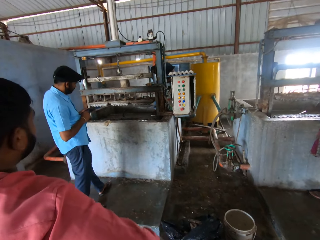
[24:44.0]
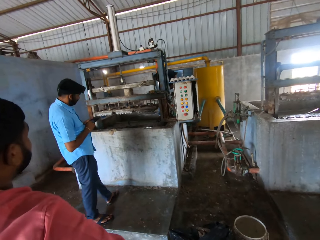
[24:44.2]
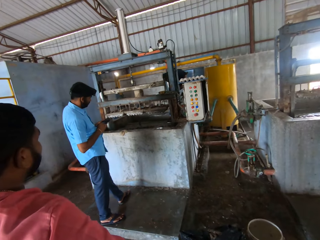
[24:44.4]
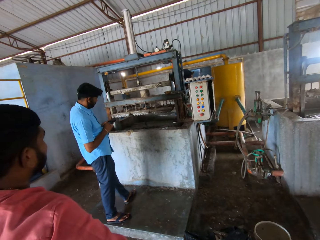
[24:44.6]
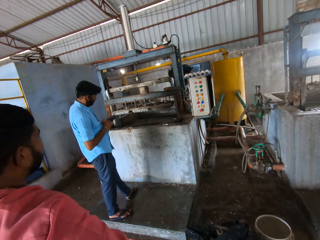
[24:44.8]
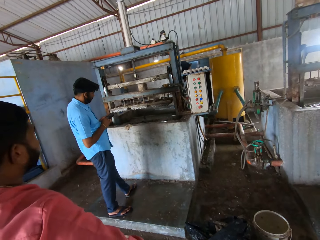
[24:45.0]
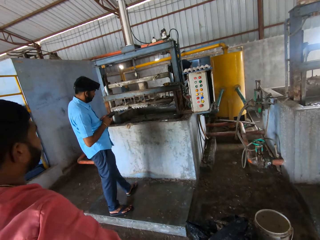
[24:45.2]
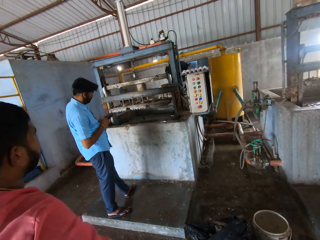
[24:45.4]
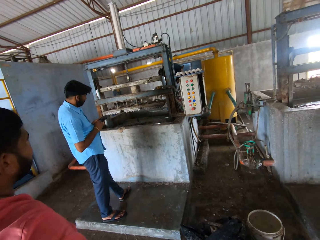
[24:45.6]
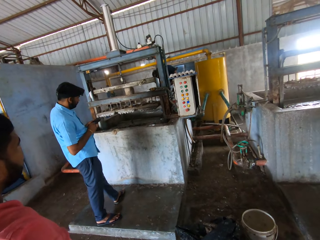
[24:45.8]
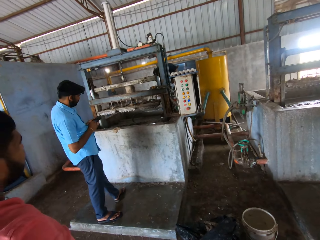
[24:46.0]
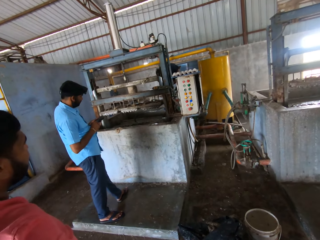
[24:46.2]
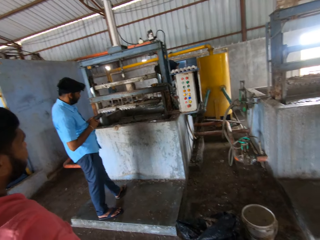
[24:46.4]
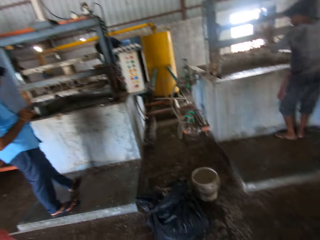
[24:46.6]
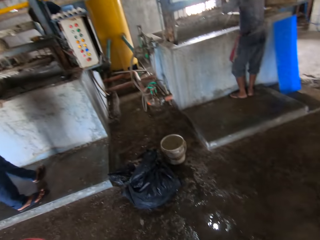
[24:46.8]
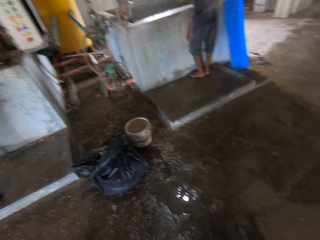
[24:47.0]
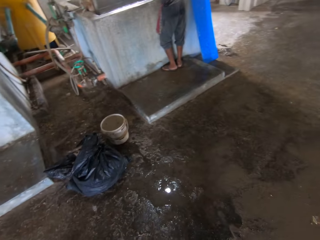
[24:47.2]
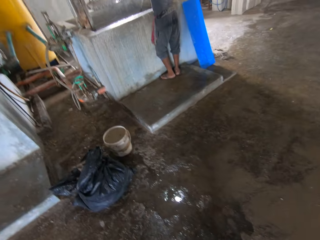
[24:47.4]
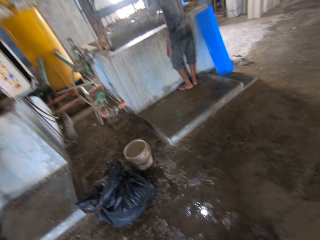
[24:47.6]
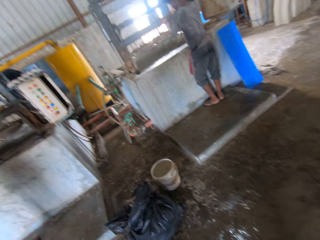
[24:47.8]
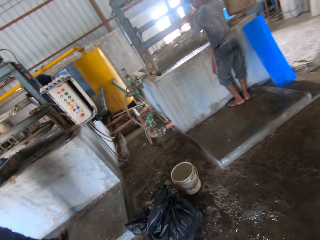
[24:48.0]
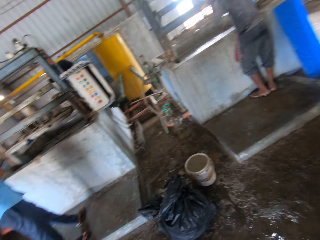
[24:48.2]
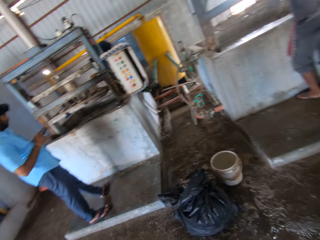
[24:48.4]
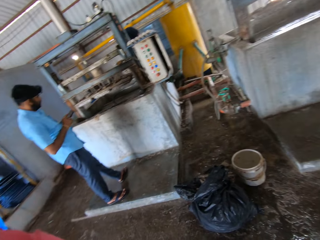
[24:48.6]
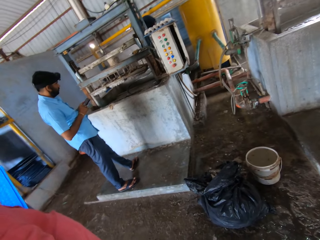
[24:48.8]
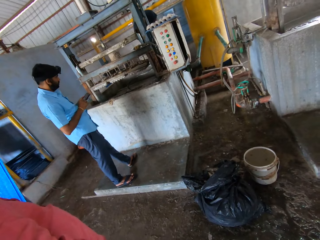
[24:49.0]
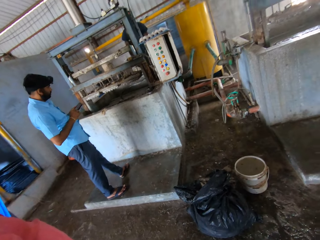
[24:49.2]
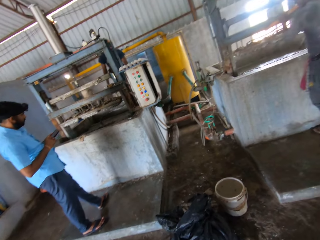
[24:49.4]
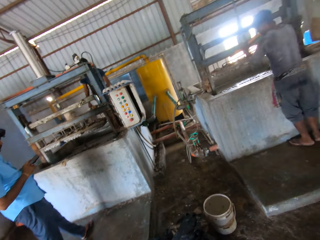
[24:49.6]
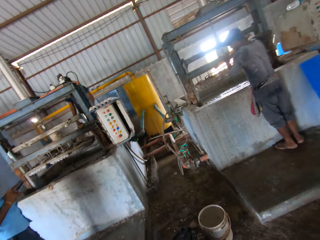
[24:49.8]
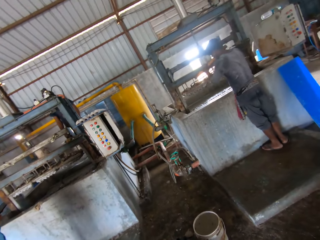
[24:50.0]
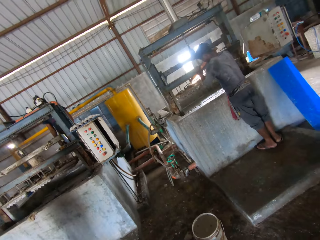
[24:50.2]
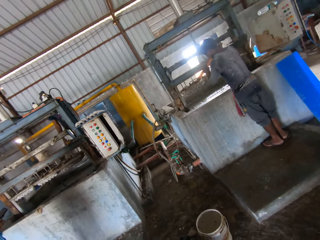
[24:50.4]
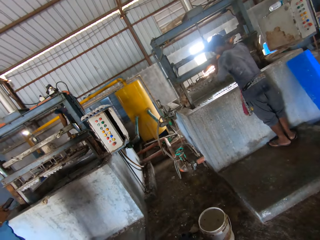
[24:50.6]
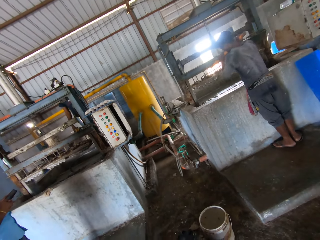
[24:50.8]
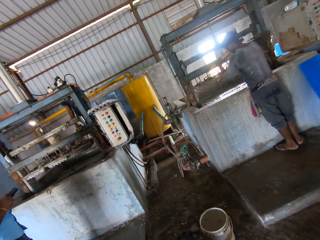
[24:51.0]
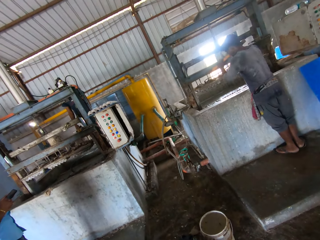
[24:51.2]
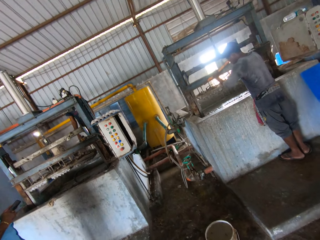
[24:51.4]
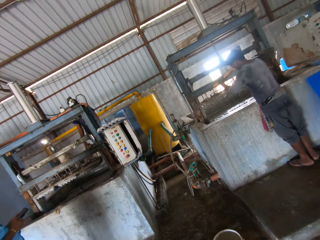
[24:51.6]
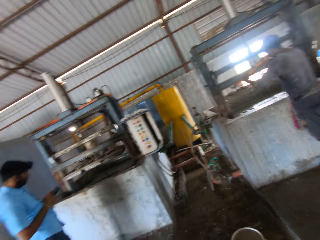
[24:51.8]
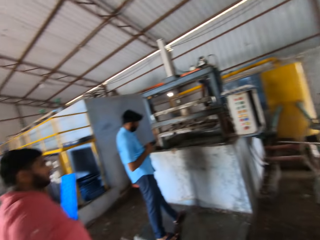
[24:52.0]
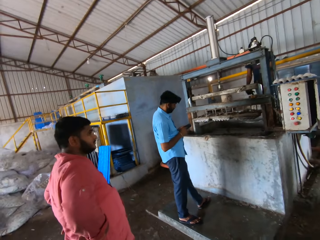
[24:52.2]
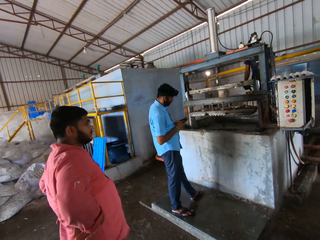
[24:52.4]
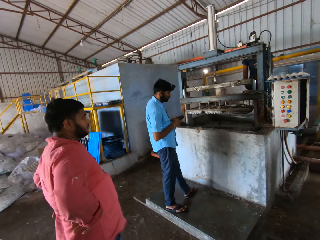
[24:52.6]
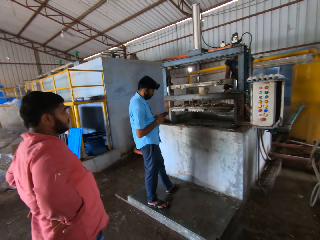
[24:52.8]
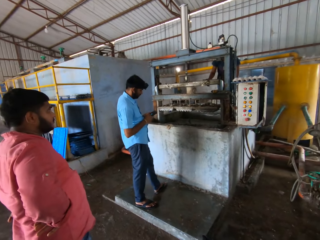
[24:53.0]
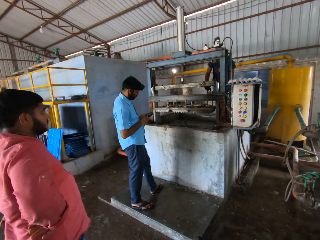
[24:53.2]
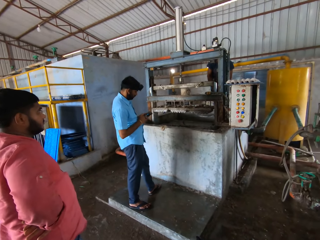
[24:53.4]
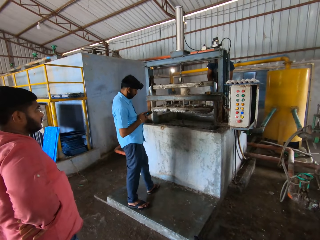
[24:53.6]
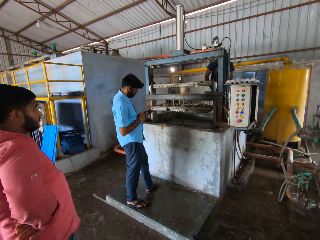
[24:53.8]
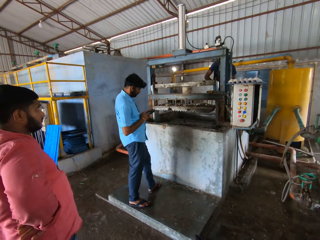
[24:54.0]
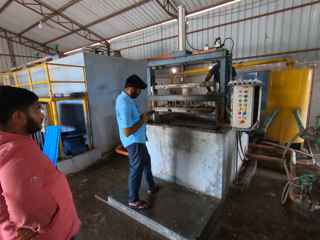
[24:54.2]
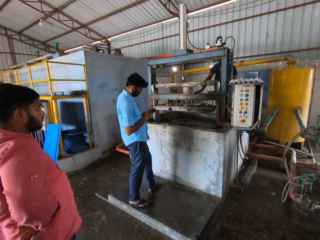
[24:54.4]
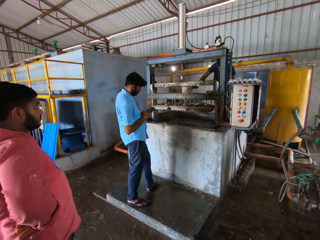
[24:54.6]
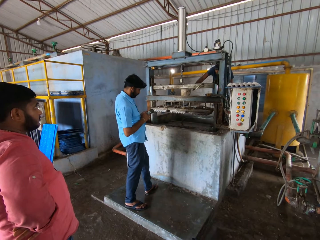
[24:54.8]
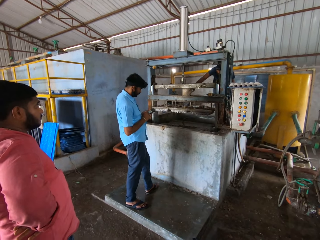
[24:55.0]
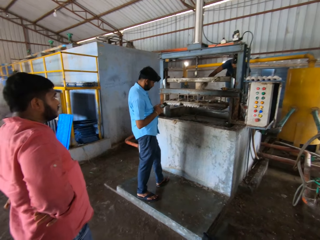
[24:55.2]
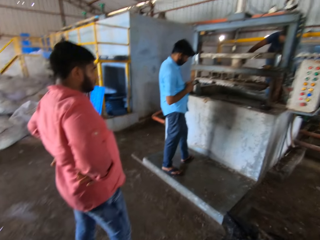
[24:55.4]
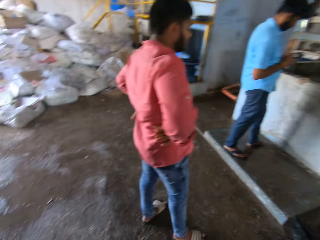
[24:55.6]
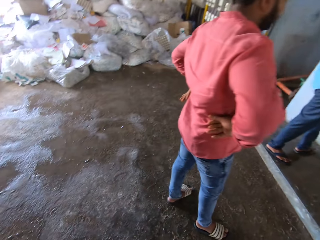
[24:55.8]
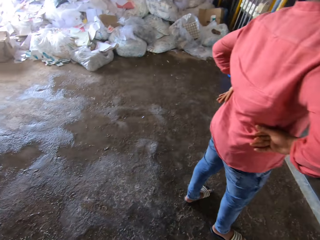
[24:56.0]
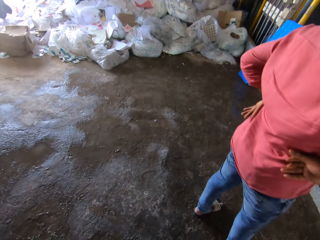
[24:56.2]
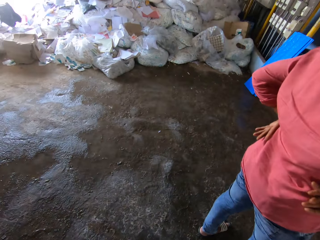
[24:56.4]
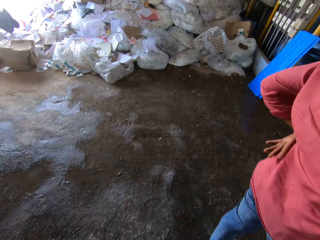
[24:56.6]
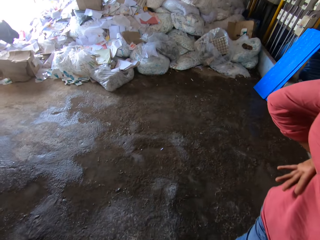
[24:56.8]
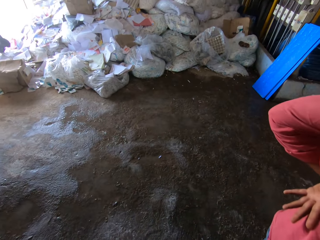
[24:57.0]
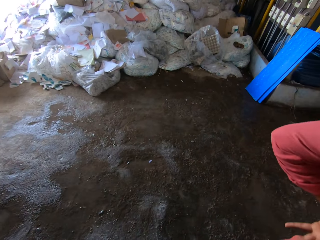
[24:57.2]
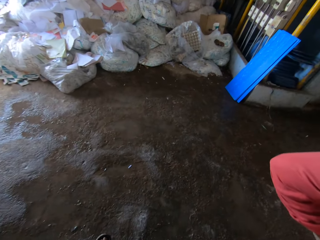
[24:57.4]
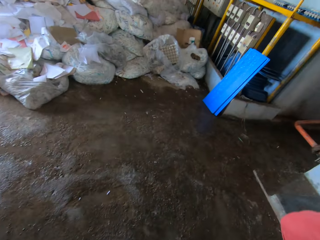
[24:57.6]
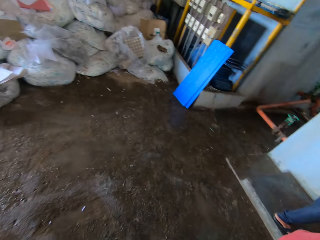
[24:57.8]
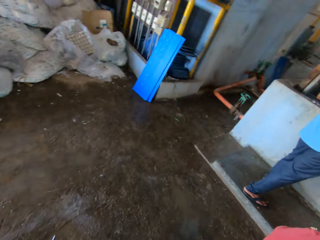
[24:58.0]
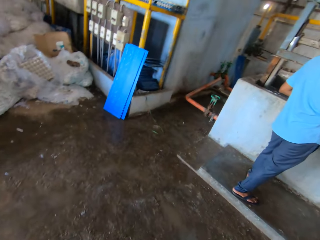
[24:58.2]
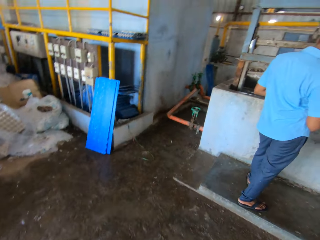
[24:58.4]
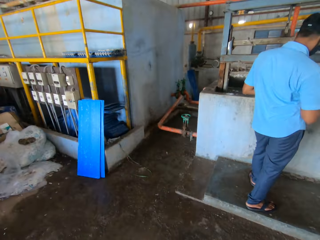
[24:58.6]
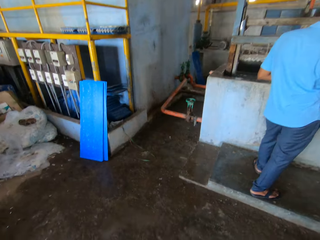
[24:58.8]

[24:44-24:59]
The camera wearer looks around the warehouse. A person stirs cement. The camera wearer stares in the room. They walk across the warehouse.

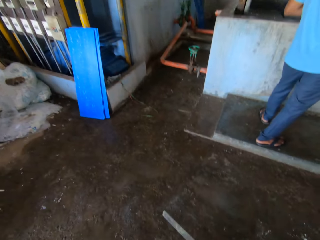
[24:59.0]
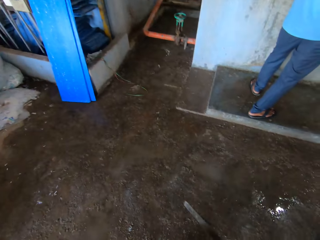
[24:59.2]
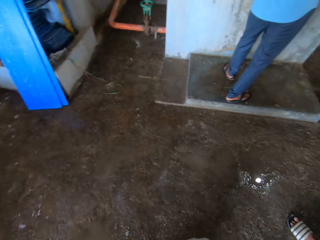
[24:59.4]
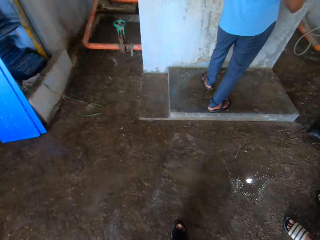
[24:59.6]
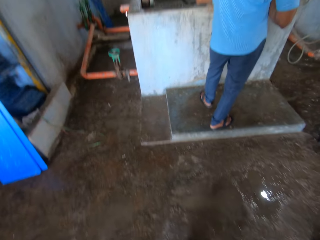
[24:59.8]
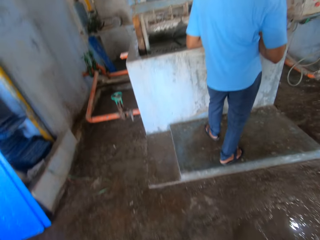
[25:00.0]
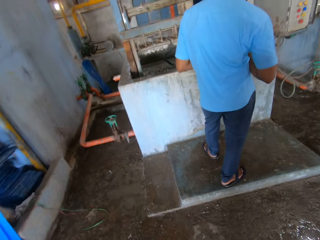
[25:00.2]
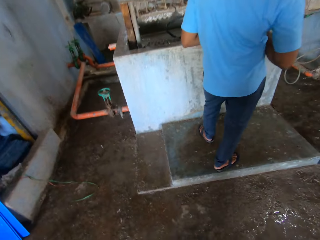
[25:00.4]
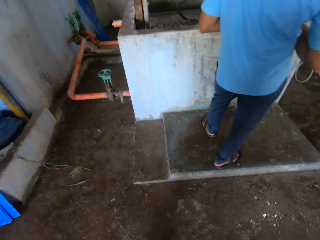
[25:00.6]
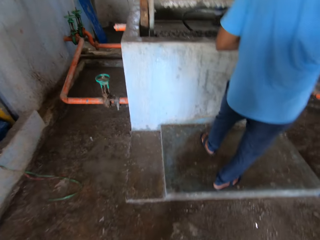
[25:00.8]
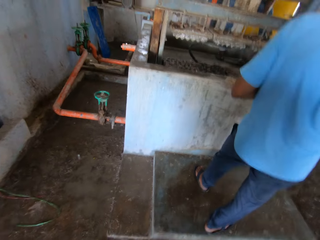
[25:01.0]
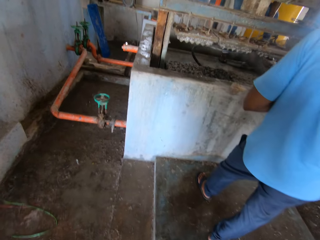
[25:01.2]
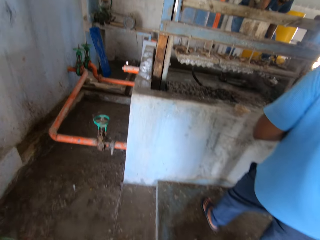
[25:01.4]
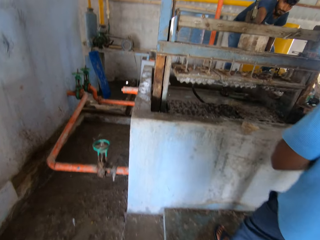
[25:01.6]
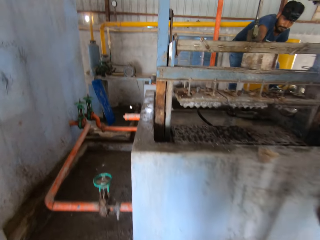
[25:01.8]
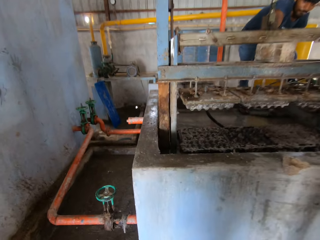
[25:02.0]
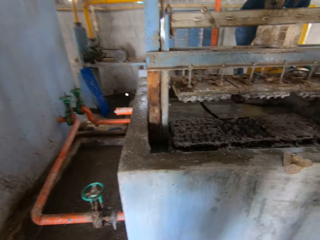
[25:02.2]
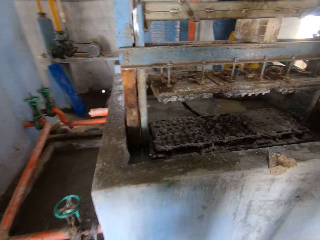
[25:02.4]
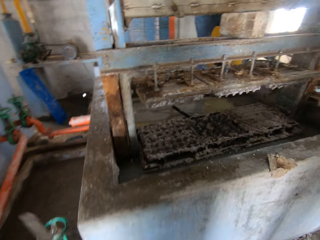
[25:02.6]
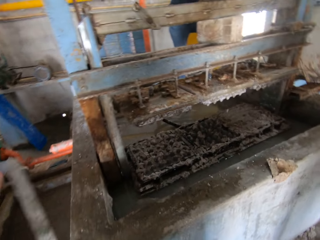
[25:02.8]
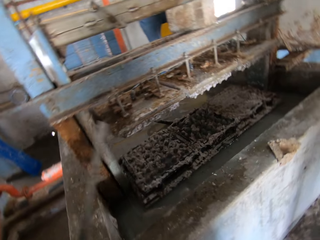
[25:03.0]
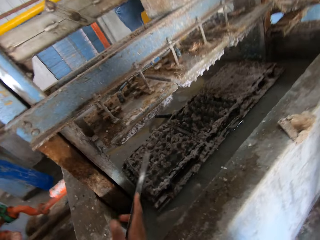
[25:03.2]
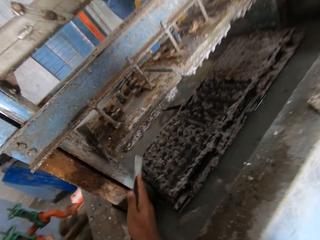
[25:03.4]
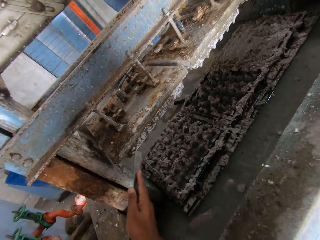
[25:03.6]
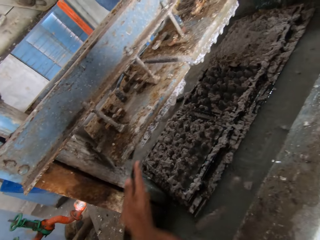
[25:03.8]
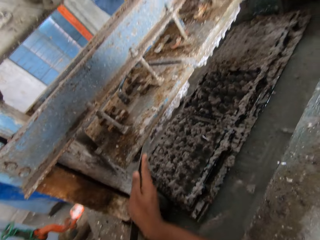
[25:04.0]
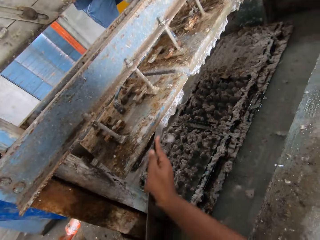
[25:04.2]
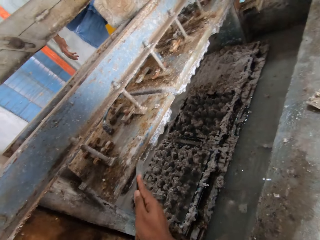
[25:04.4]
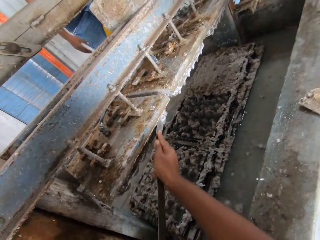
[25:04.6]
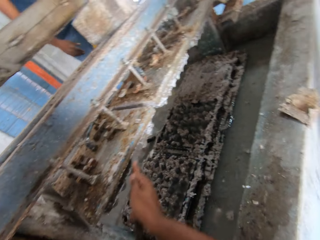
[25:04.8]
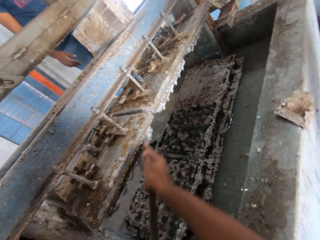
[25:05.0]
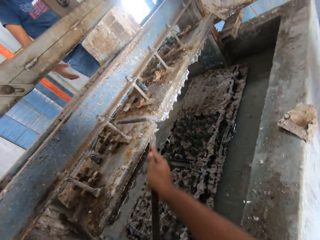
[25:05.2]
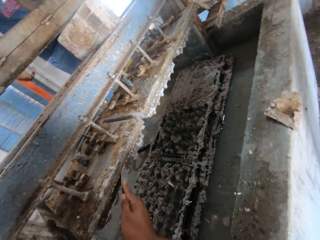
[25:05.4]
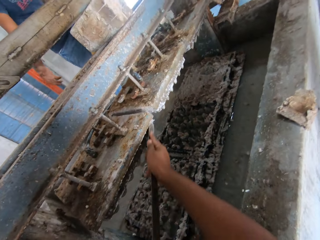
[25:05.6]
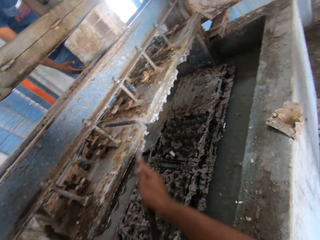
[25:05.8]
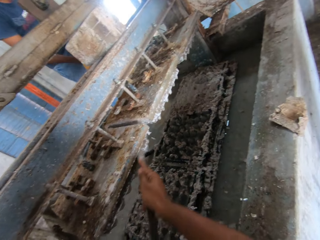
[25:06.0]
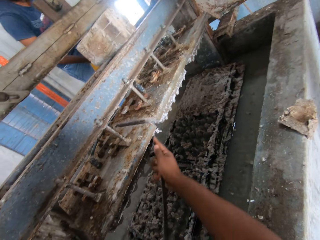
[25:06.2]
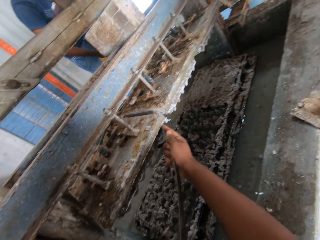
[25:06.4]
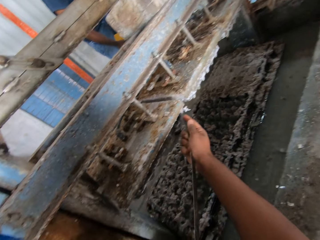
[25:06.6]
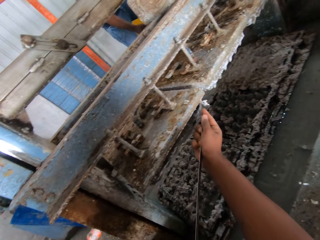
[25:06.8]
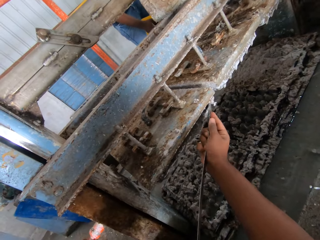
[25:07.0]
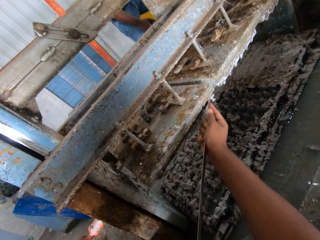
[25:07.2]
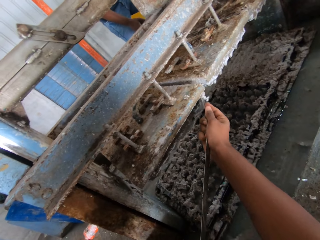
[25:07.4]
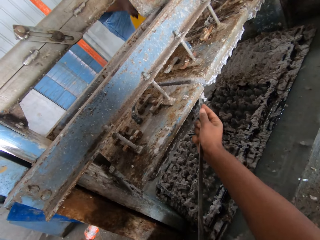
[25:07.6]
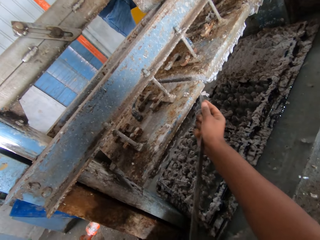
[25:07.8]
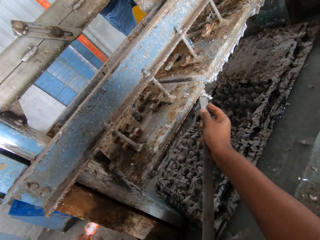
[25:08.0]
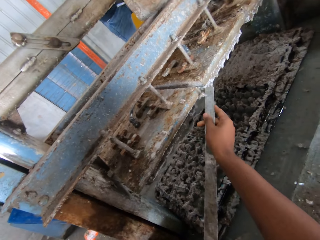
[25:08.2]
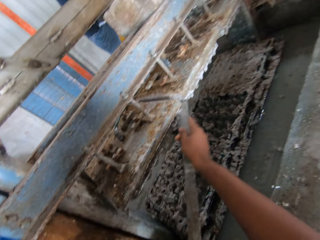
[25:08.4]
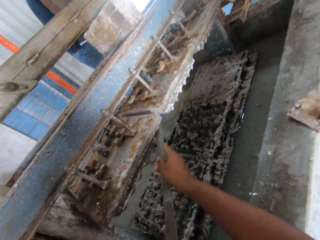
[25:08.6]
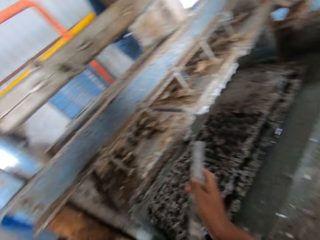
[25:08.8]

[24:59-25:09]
The camera wearer scrapes dirt off the metal. They remove cement from the wall.
